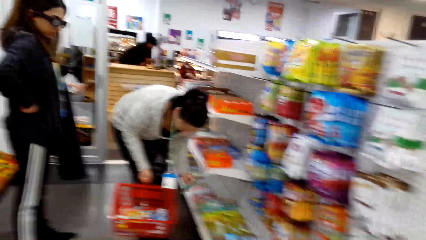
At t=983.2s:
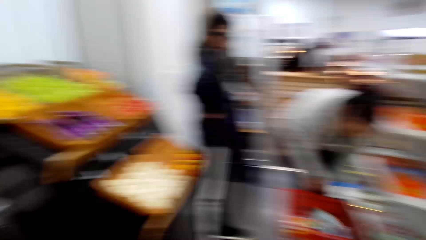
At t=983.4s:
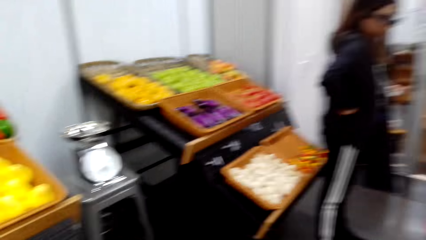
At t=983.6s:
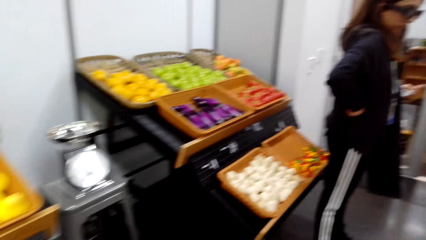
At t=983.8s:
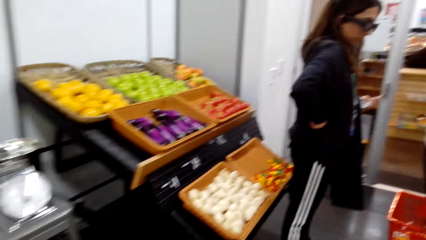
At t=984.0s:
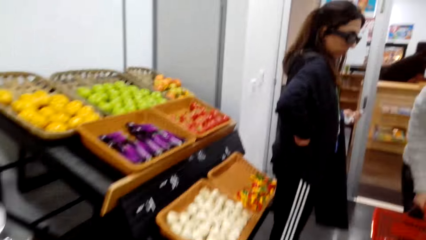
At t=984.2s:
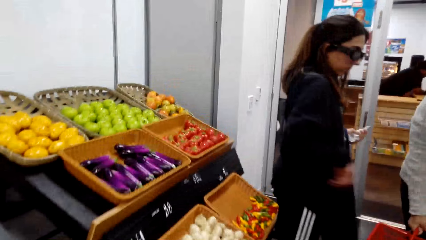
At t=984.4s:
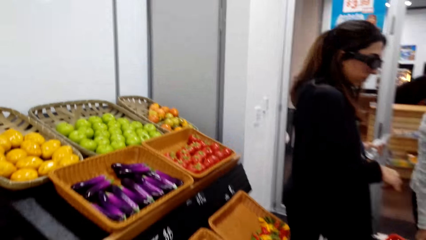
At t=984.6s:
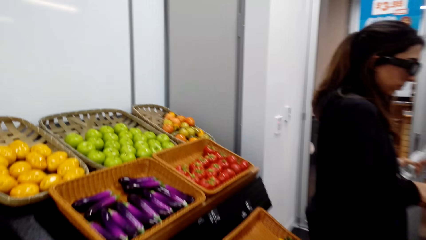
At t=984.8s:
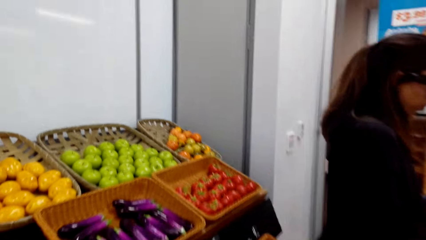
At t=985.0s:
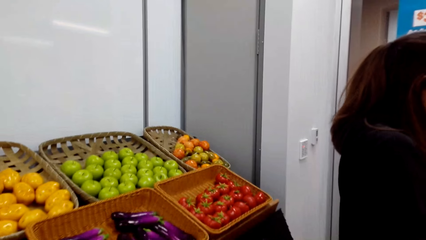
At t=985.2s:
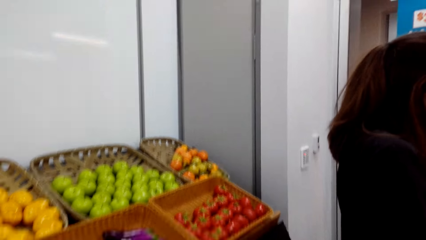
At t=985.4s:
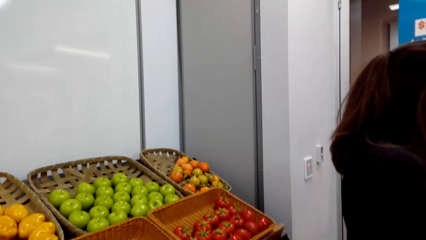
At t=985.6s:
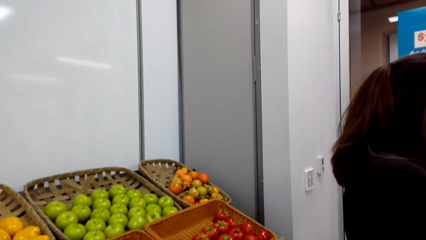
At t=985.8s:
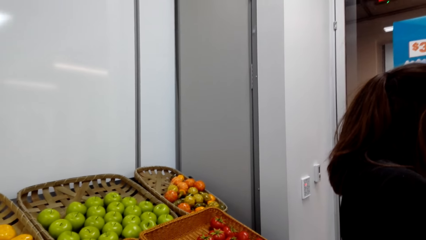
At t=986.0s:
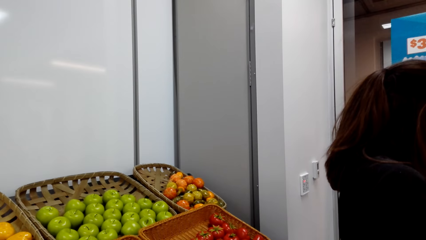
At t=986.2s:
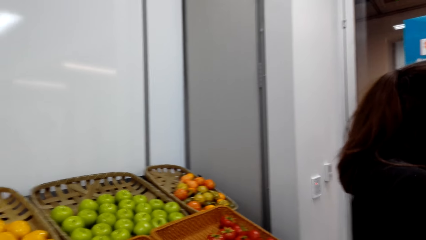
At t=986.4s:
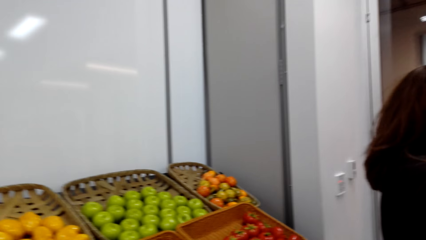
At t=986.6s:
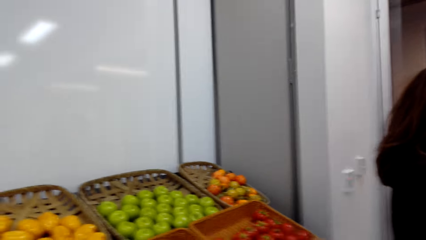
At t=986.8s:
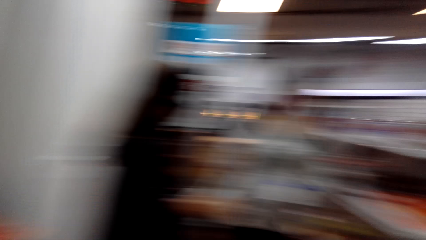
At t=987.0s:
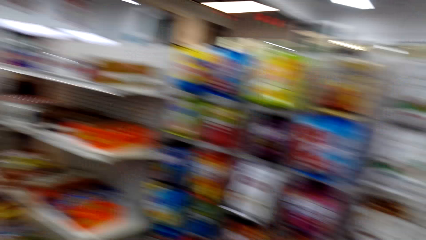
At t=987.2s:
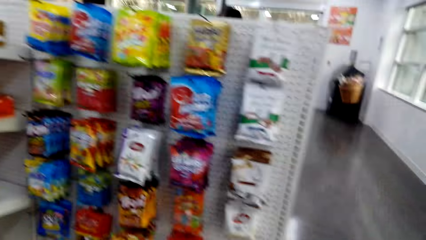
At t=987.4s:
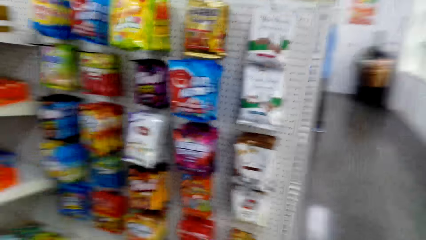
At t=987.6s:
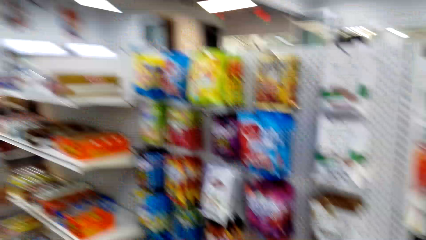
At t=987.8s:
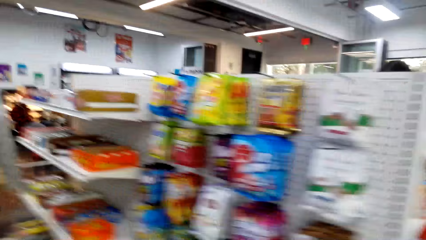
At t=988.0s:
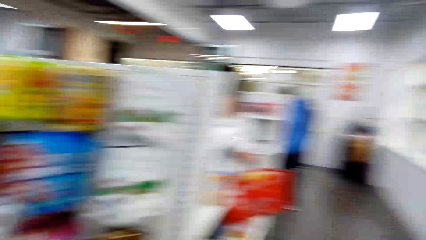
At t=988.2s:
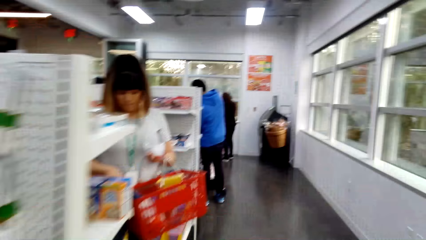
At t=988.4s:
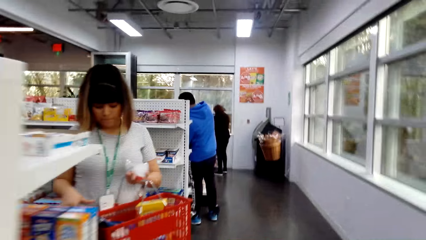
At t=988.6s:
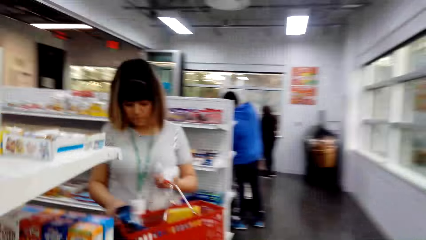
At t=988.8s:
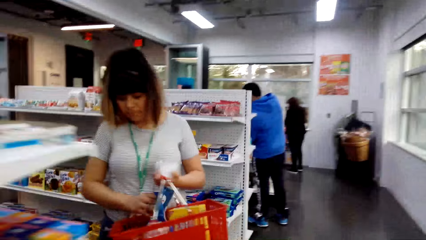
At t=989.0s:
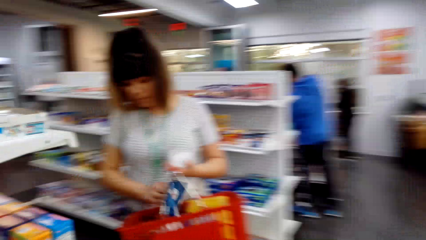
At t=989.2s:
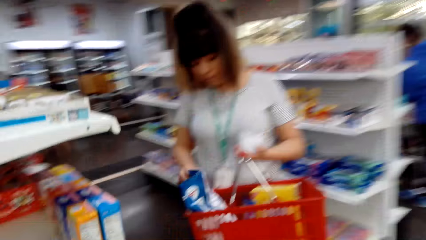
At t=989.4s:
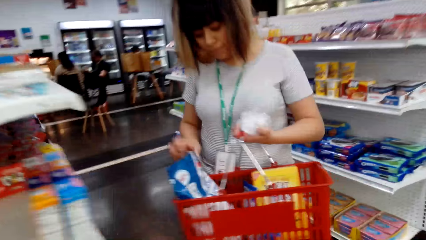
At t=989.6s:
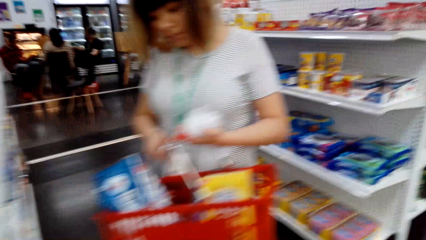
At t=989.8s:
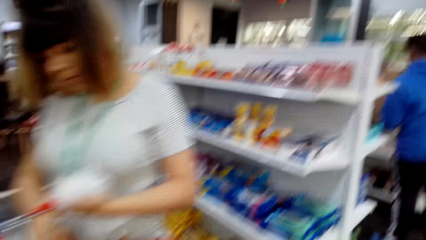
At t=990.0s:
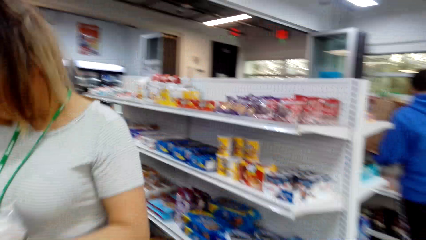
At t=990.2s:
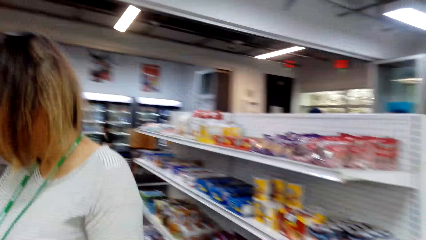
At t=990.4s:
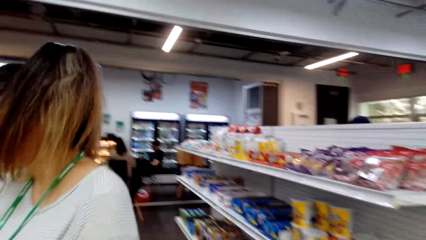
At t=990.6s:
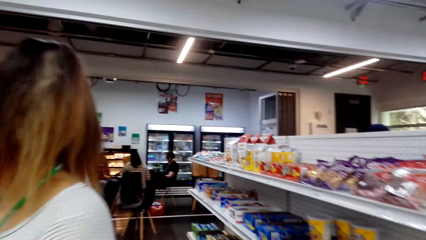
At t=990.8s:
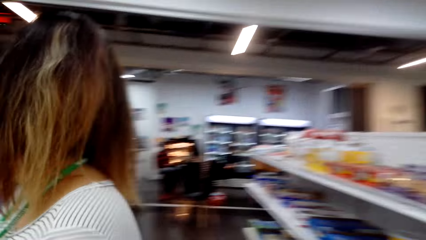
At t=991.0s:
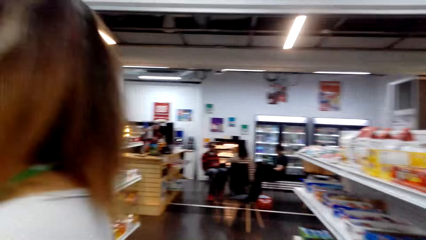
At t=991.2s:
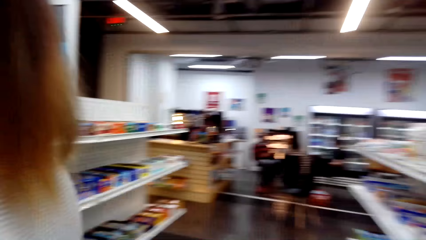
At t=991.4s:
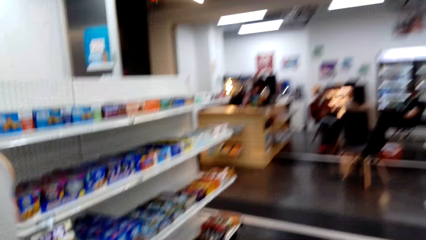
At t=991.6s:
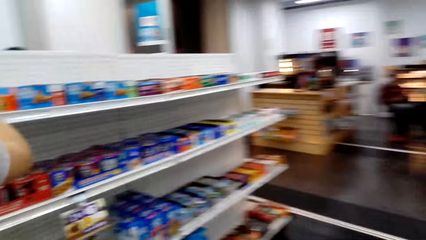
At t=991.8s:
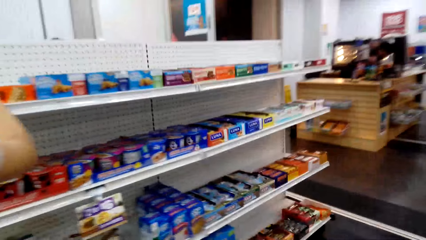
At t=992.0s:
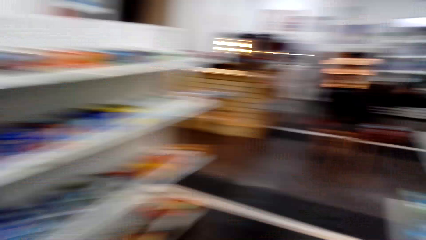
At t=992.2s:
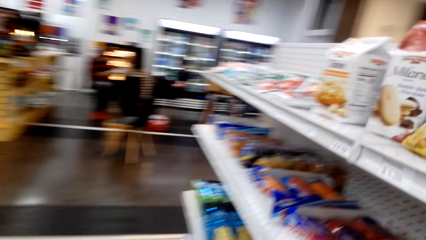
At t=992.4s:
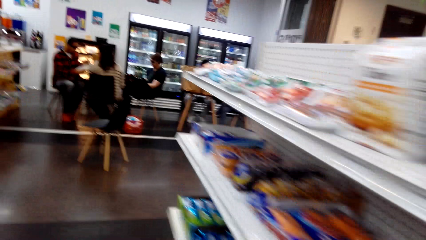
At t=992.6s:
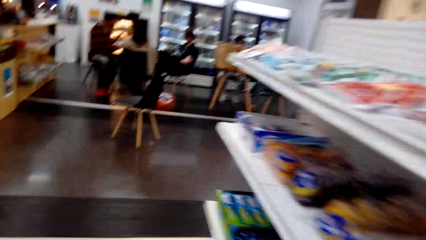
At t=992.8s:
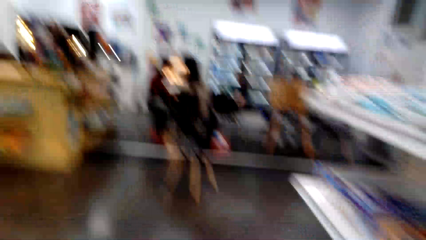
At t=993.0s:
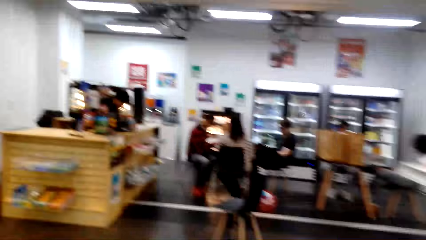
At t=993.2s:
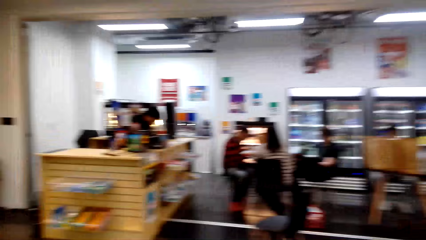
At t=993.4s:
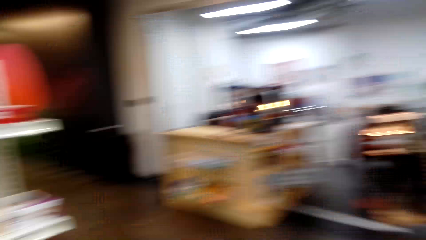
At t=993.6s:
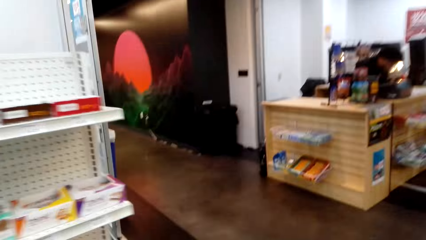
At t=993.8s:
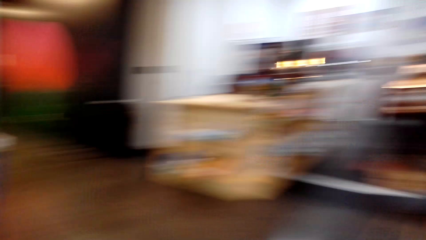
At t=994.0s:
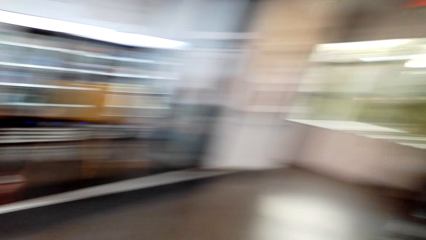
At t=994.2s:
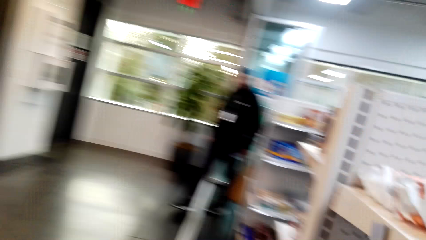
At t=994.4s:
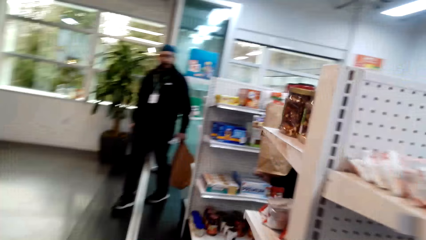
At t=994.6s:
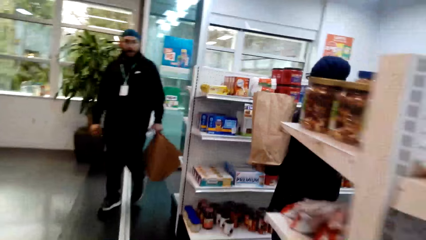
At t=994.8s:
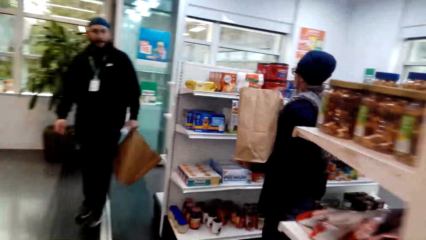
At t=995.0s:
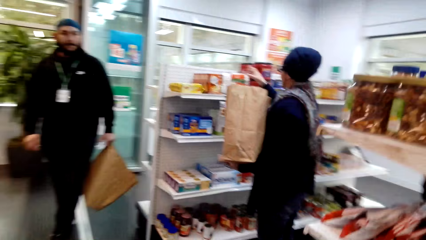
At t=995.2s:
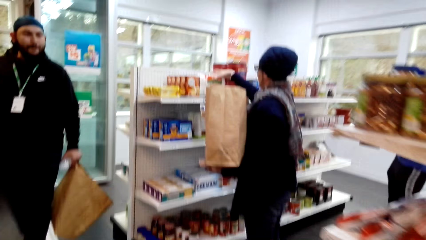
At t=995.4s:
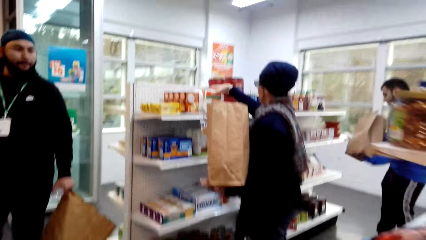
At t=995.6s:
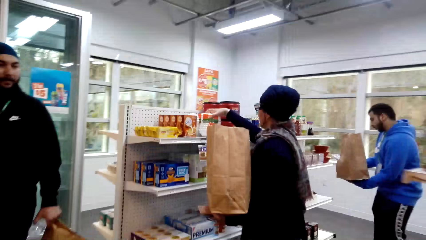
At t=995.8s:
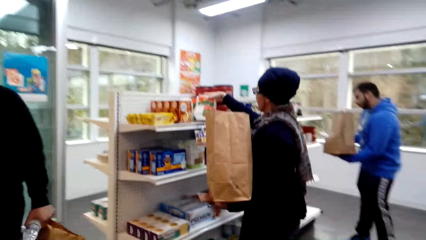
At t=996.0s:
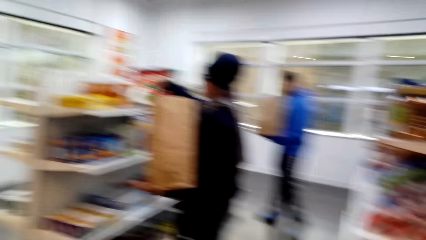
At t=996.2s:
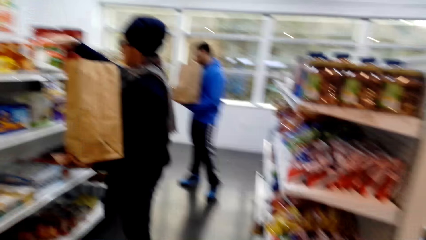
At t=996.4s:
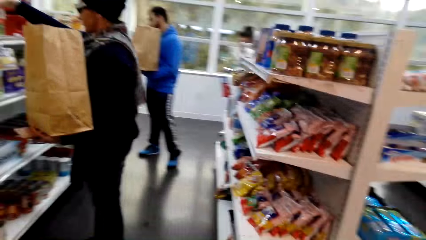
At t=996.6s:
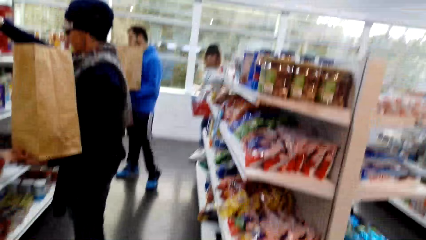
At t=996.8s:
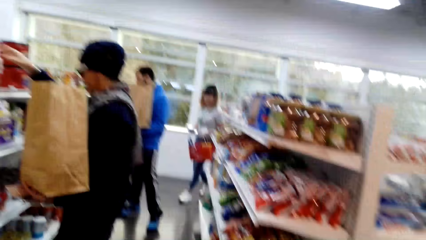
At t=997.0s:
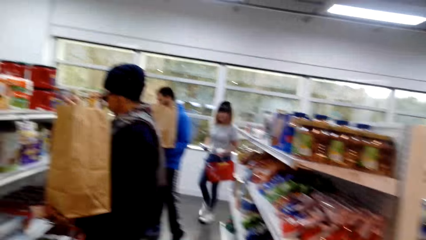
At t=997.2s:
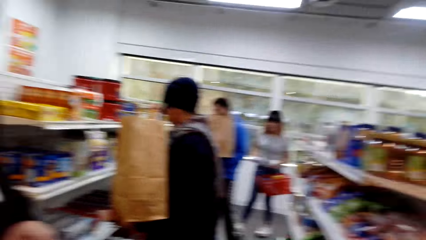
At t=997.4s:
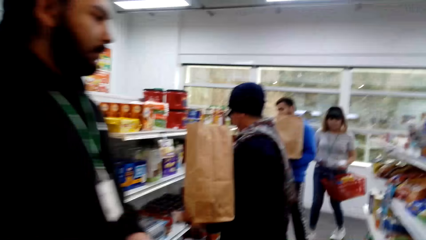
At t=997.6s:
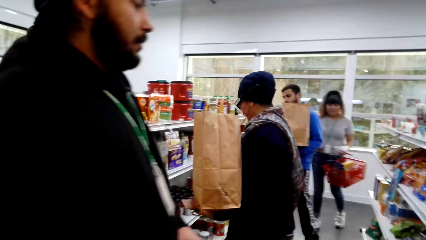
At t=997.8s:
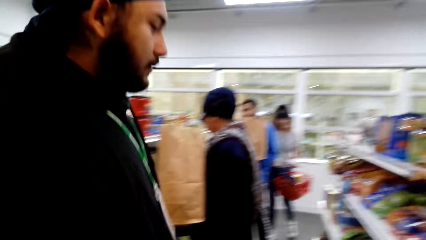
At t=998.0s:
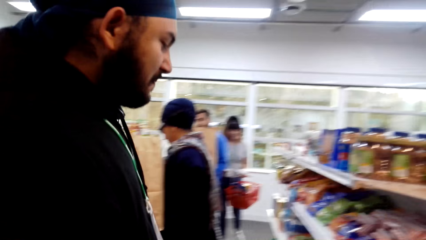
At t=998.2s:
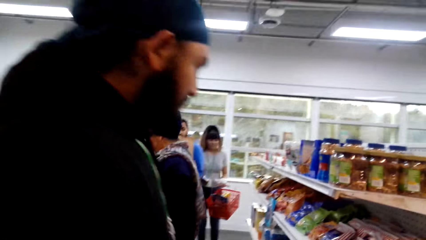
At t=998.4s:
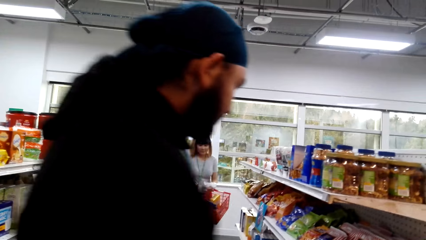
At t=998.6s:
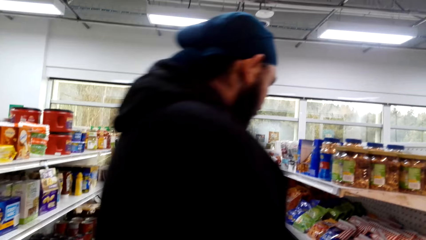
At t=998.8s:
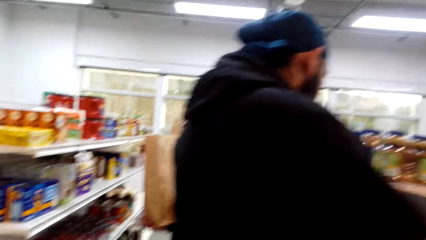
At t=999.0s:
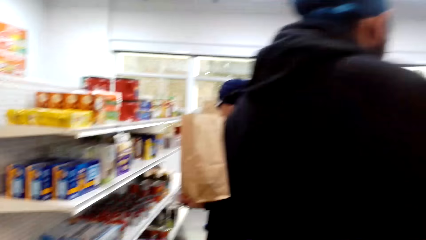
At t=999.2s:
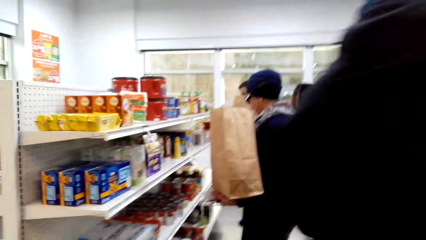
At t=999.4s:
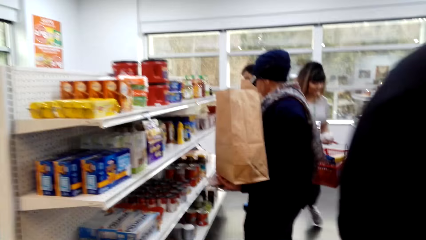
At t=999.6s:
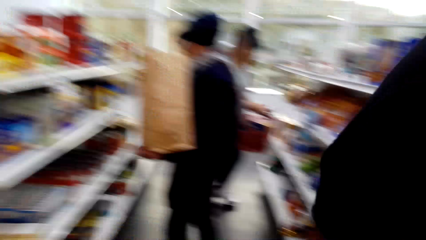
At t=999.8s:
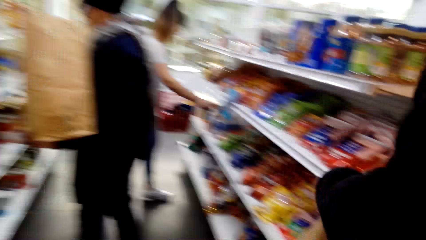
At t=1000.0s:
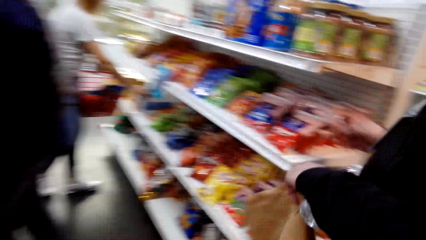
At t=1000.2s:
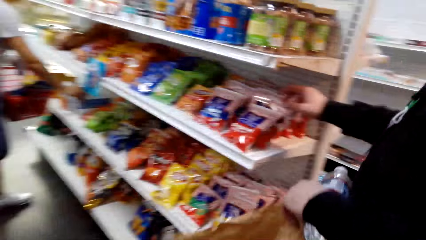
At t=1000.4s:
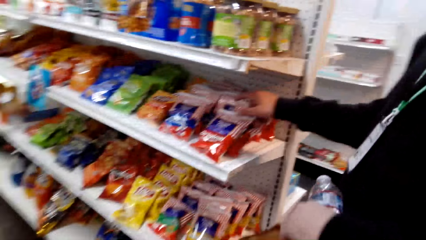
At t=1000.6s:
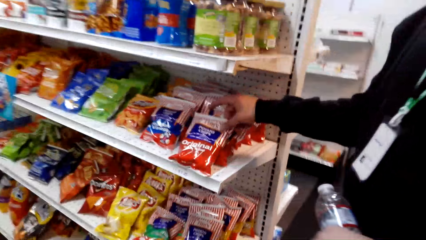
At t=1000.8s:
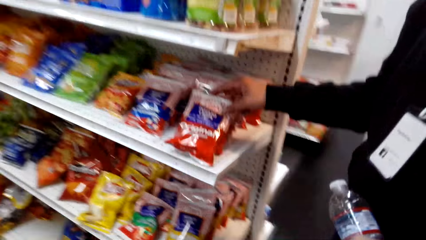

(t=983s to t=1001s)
The camera wearer walks in the supermarket. The man walks in the supermarket.
